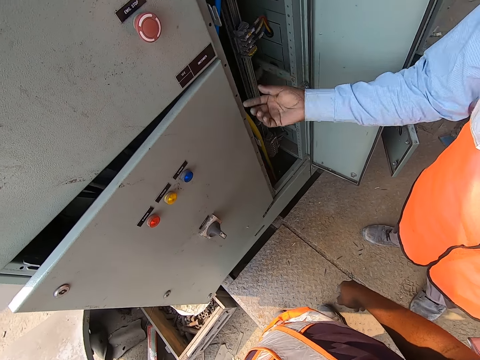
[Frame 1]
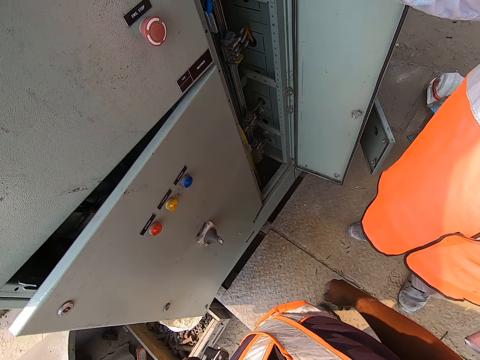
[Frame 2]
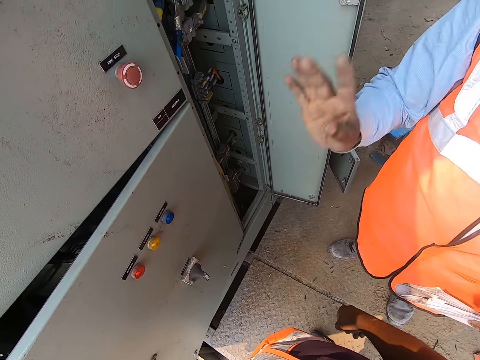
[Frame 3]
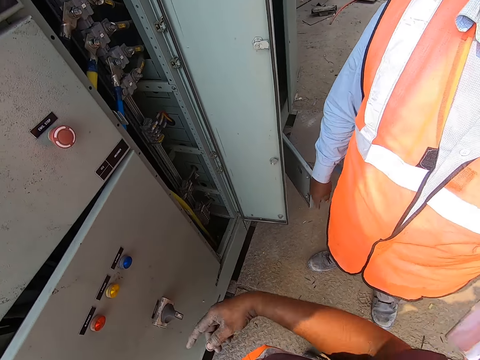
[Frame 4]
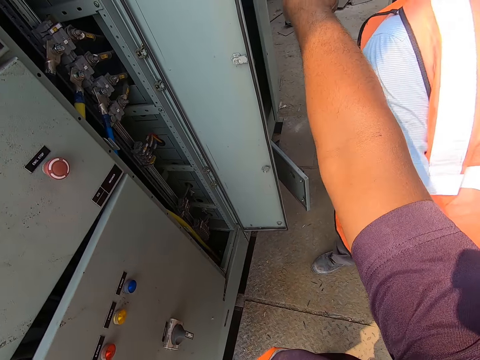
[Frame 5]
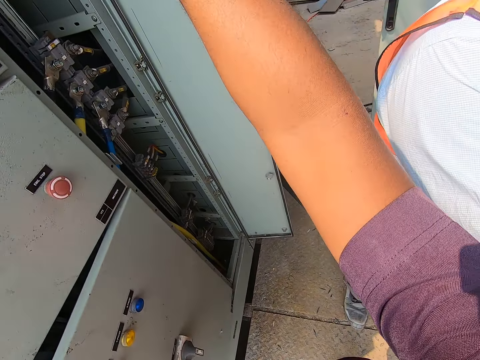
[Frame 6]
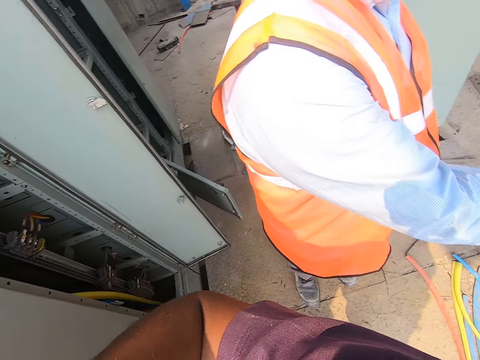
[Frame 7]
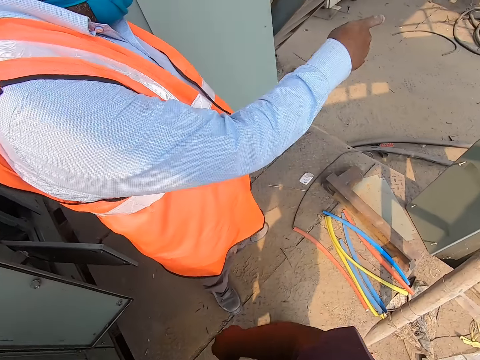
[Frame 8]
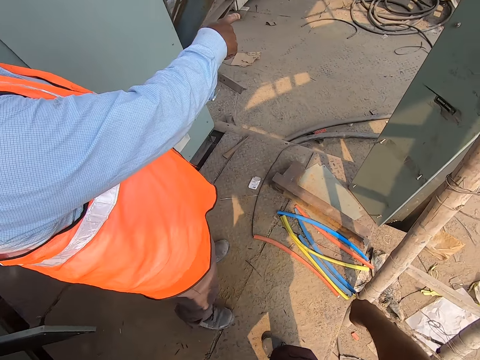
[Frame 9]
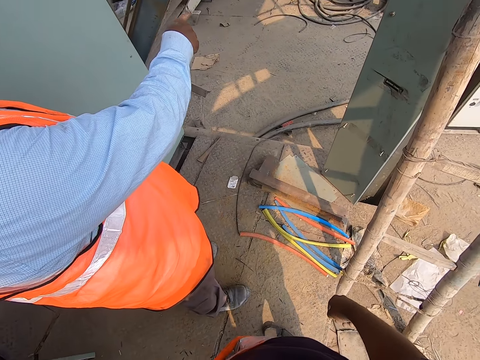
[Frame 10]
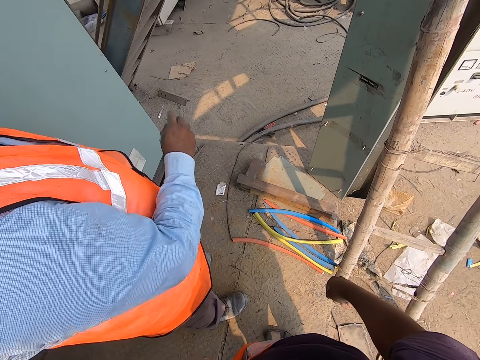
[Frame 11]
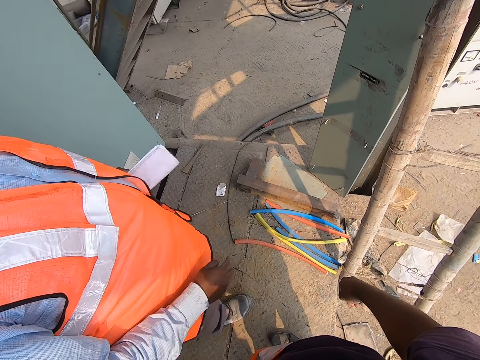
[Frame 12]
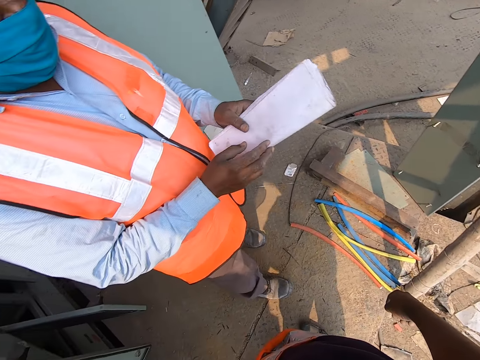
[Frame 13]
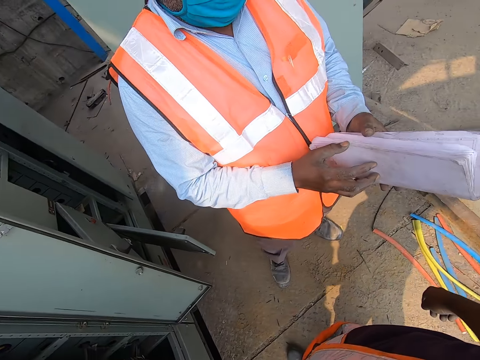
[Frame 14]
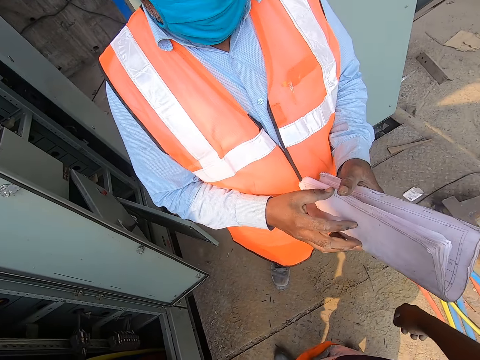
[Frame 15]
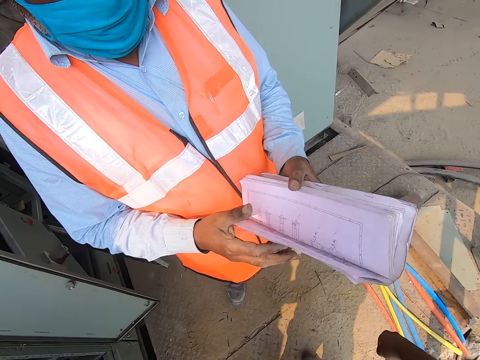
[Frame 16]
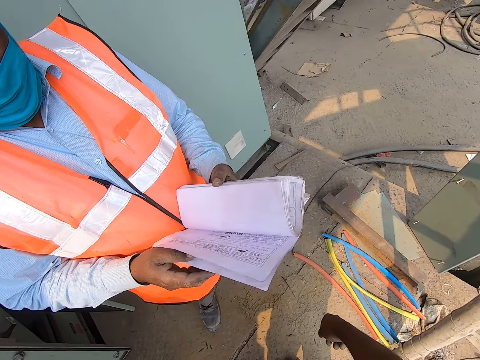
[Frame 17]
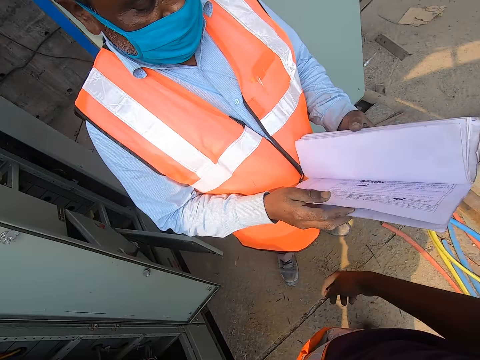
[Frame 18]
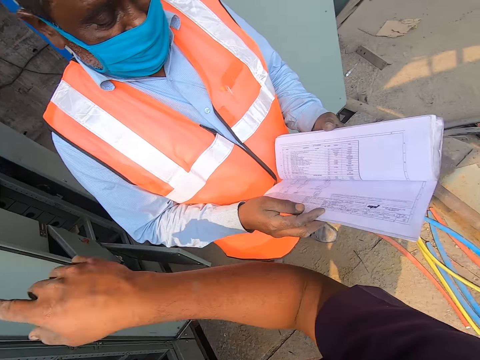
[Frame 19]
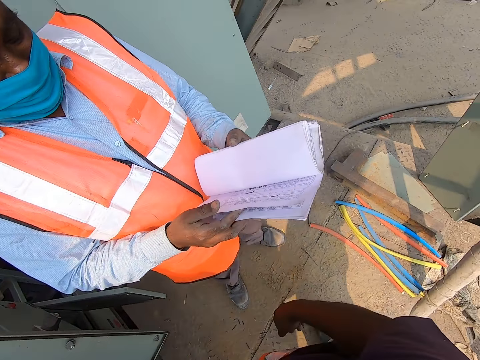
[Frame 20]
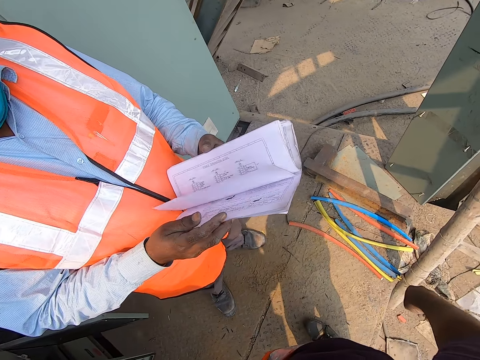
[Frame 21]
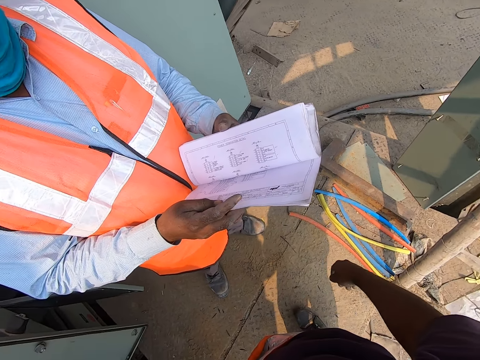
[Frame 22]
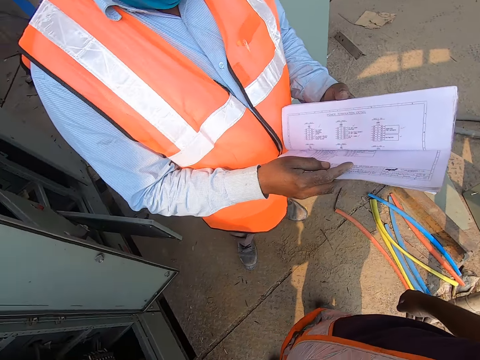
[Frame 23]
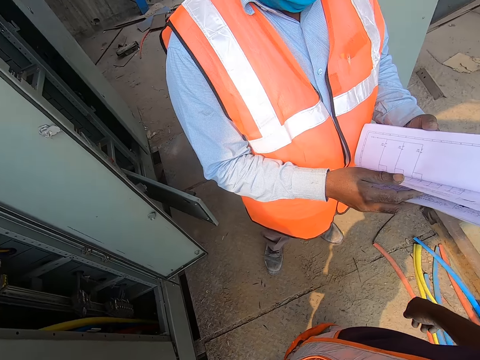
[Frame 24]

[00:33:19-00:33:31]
The camera wearer makes hand gestures with his right hand. The man makes hand gestures with his right hand, points at something, and opens a book in his left hand with his right hand. The camera wearer makes hand gestures with his right hand.

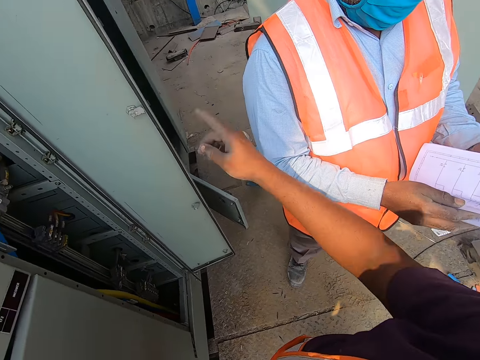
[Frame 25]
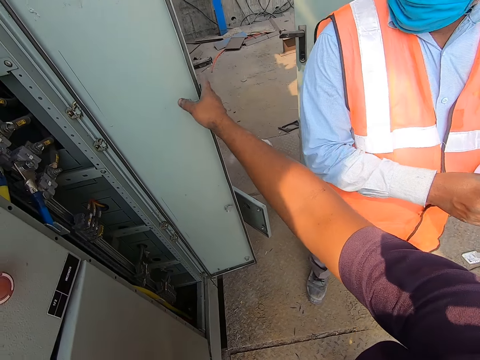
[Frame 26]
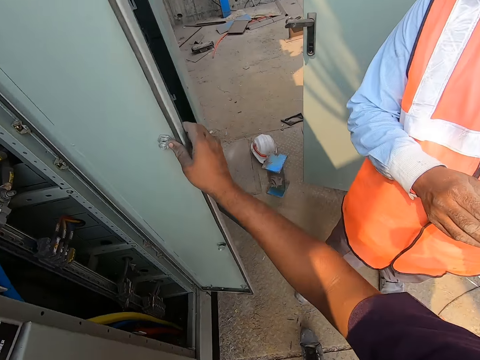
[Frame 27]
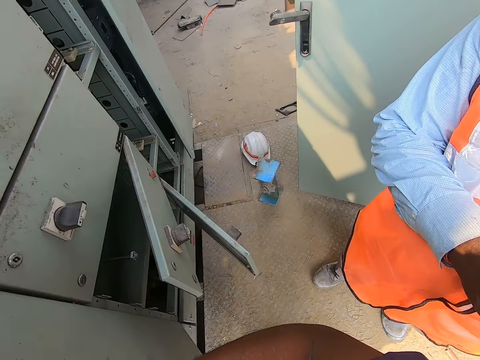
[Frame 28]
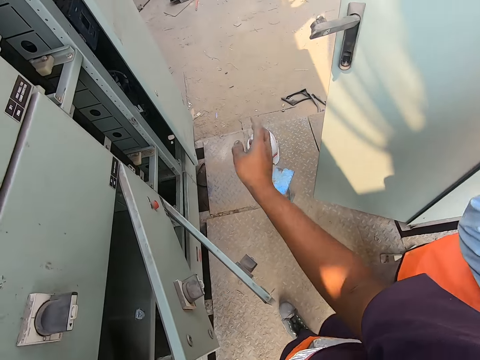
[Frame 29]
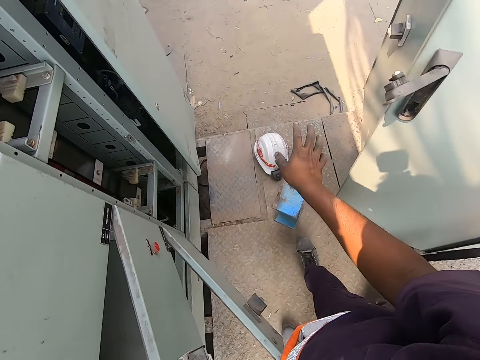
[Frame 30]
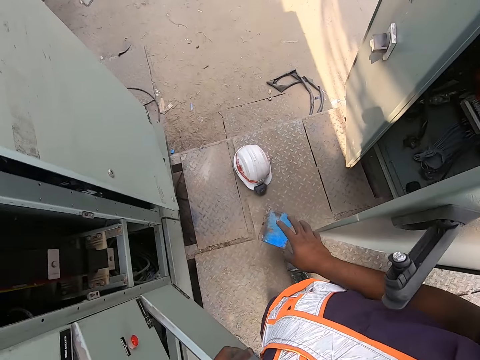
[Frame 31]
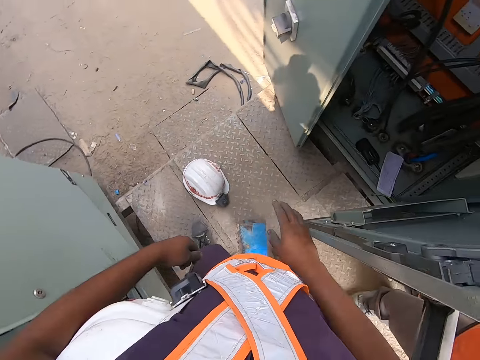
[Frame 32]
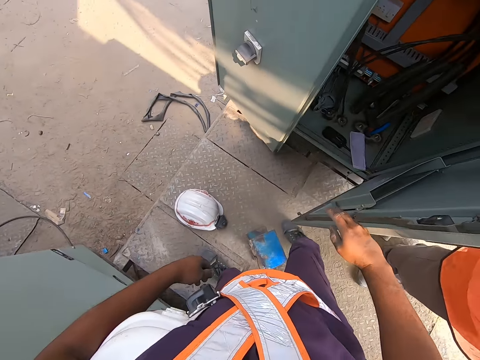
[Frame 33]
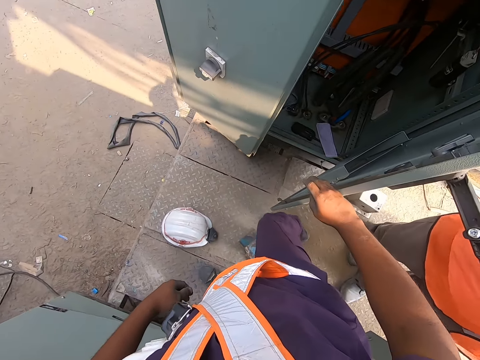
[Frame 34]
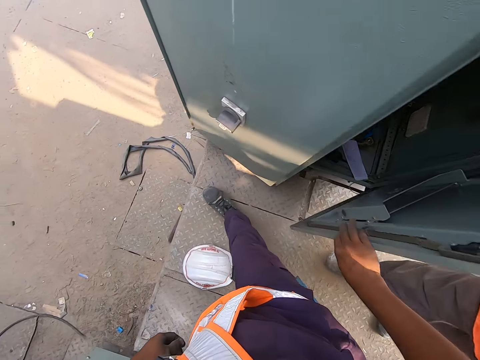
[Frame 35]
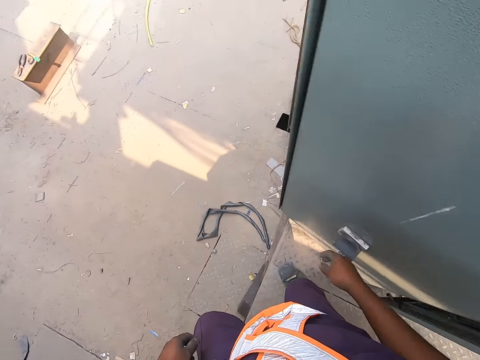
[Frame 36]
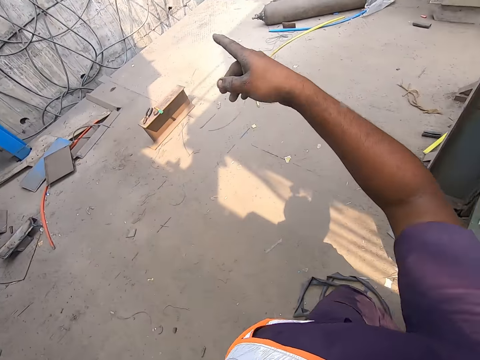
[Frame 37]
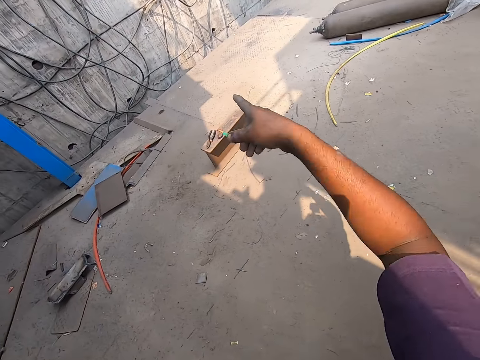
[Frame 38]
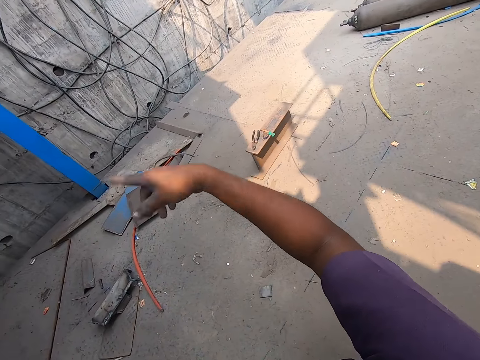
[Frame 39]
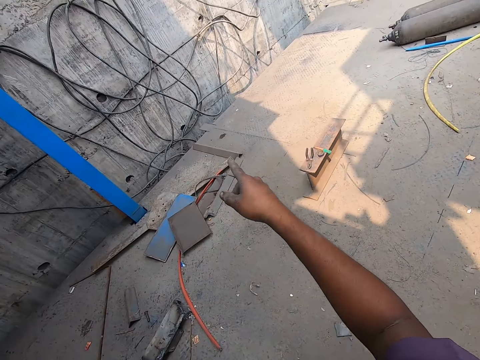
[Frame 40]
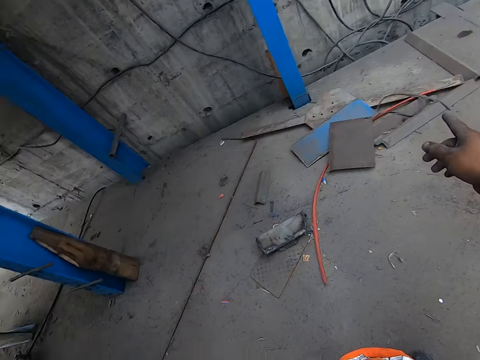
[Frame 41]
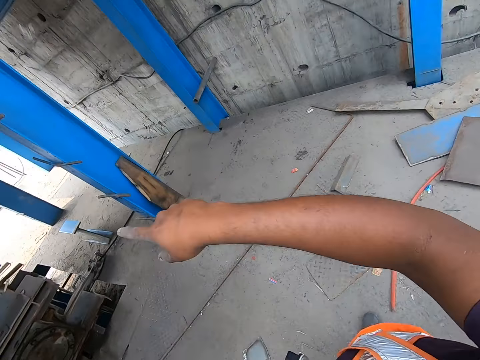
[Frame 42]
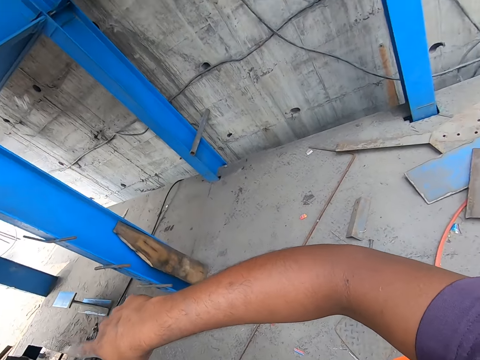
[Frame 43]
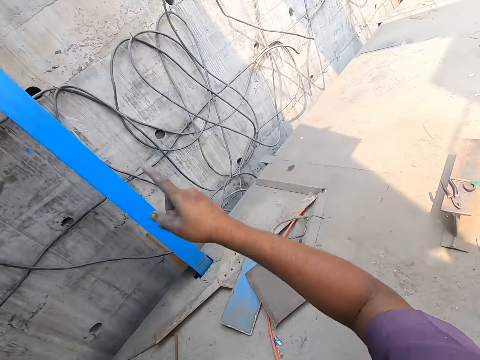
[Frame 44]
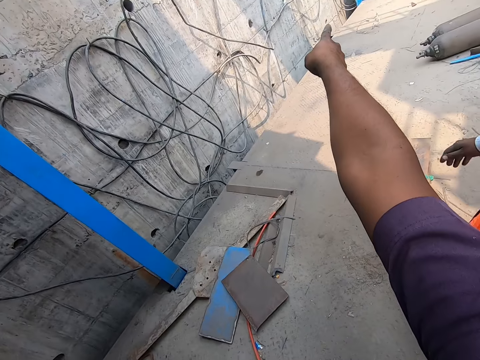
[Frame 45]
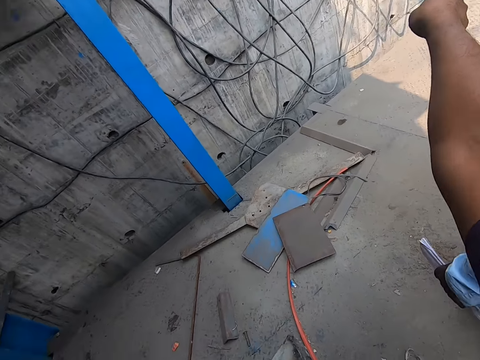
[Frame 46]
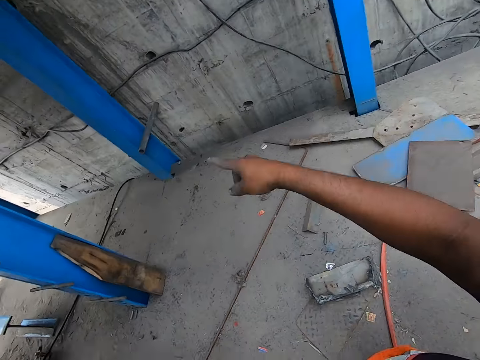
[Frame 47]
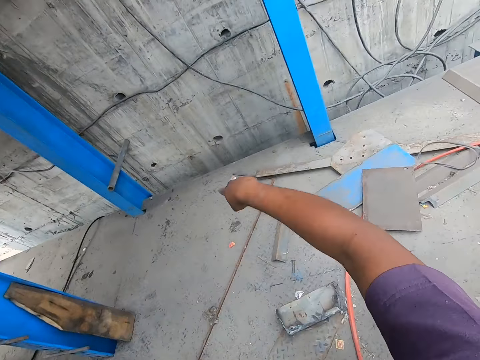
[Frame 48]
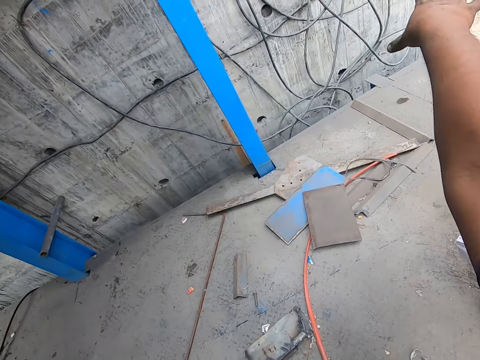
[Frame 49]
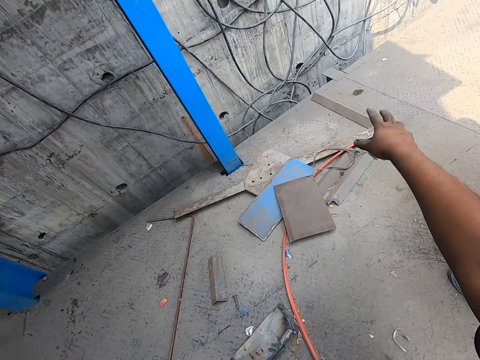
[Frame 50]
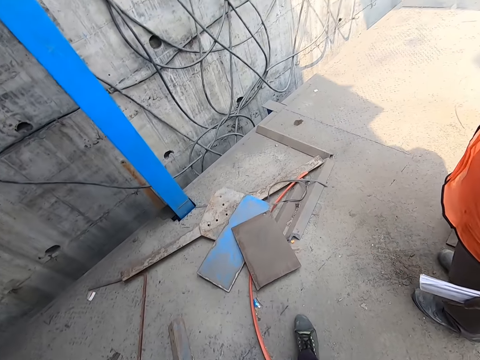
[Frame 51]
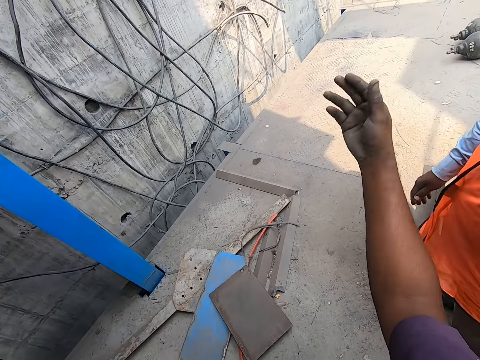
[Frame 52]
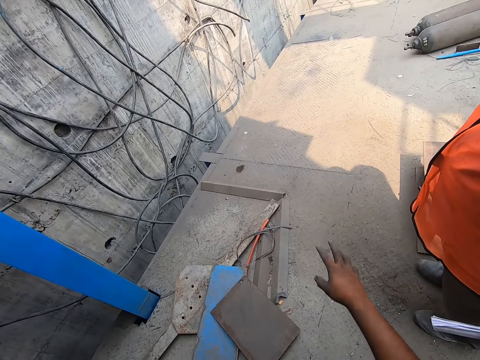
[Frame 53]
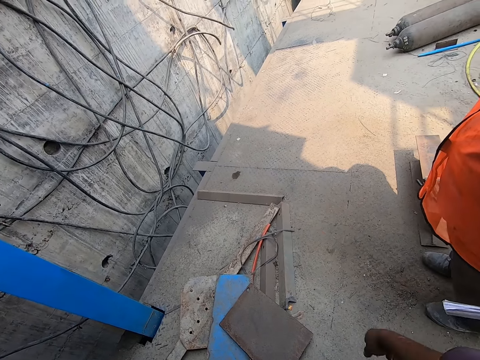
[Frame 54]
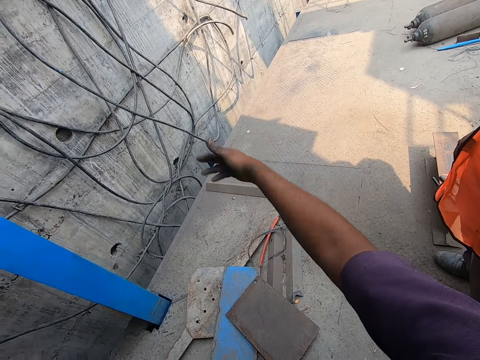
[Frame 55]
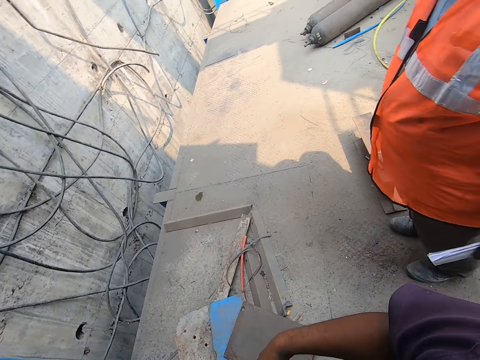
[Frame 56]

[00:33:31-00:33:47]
The camera wearer pulls a cabinet door with his right hand. He touches the meter box and walks on the decker. He adjusts the cabinet door with his right hand. He touches the meter box. He climbs down the platform, makes hand gestures with his right hand, and walks on the decker. He illustrates something to the man.
